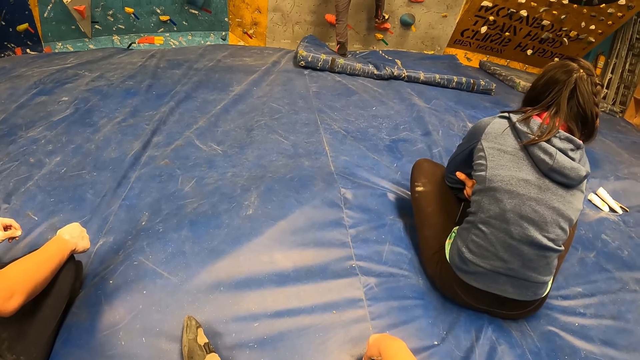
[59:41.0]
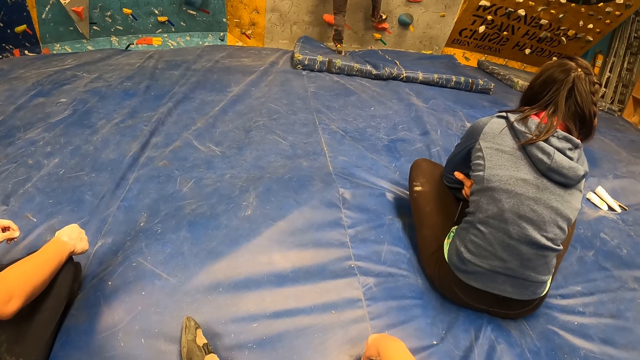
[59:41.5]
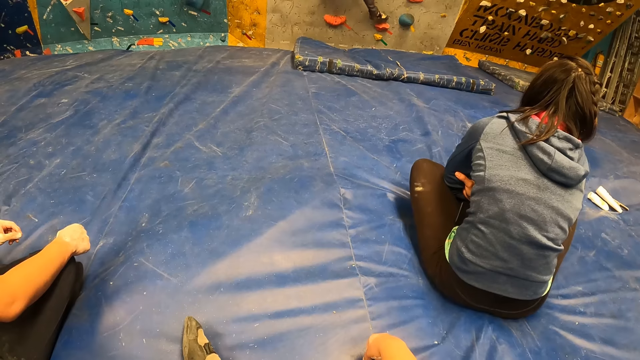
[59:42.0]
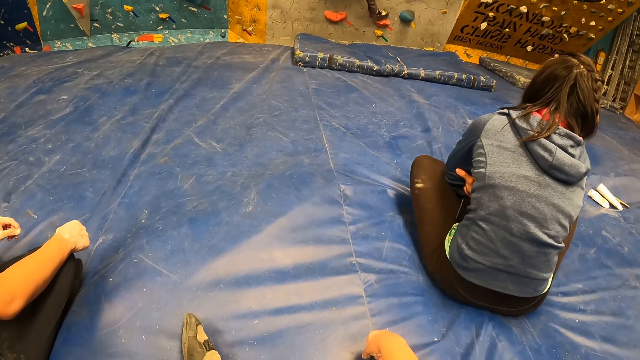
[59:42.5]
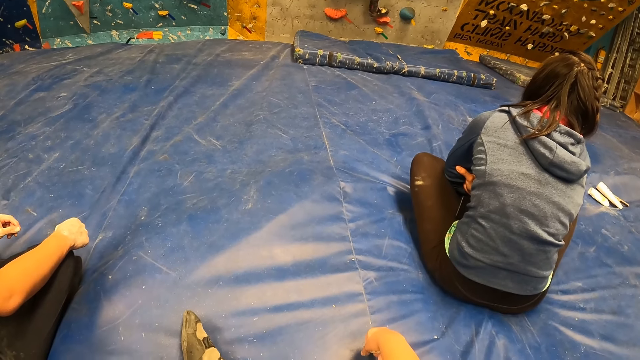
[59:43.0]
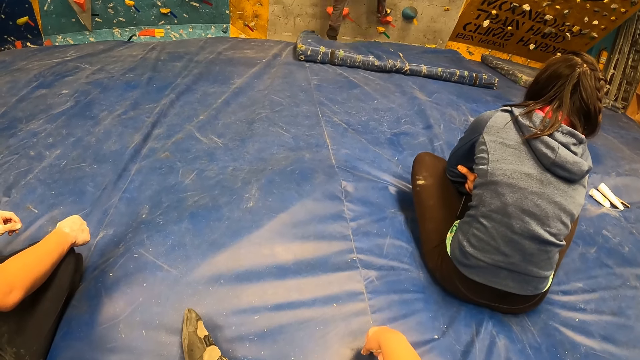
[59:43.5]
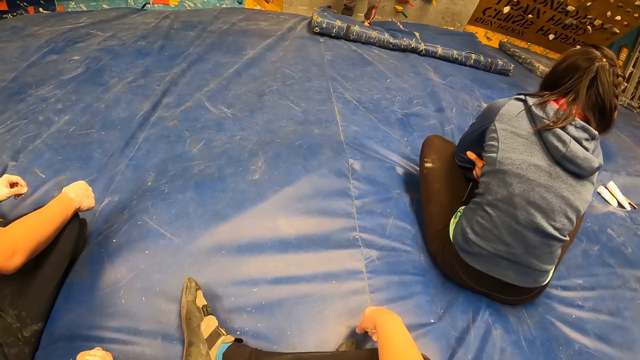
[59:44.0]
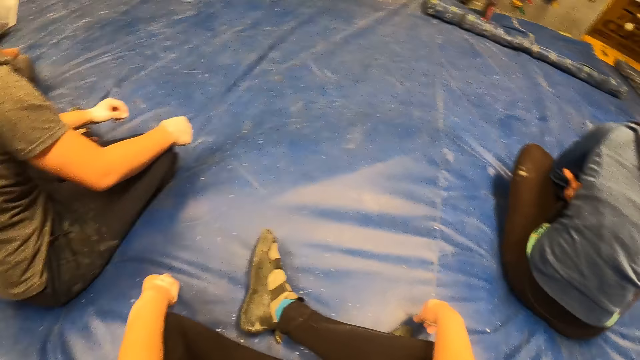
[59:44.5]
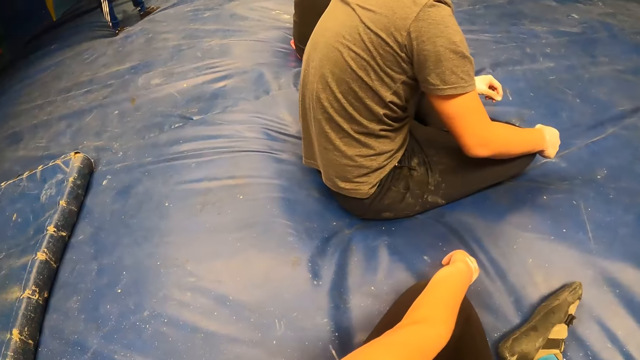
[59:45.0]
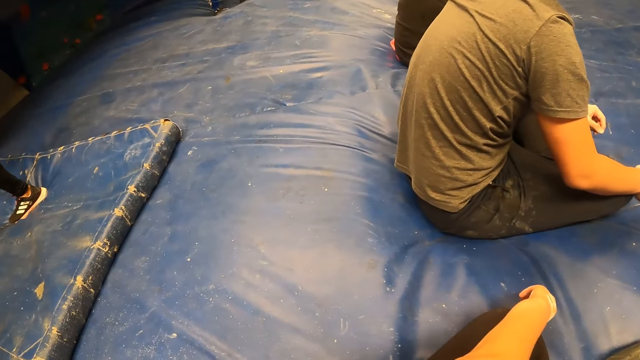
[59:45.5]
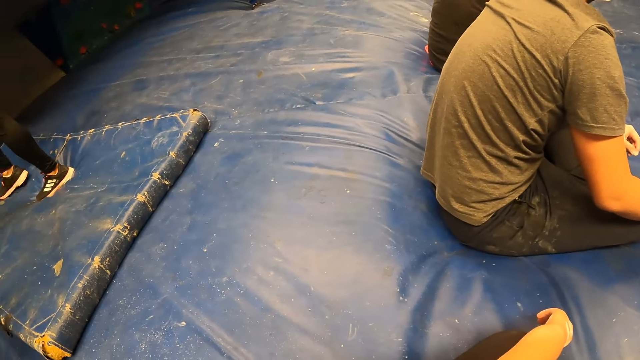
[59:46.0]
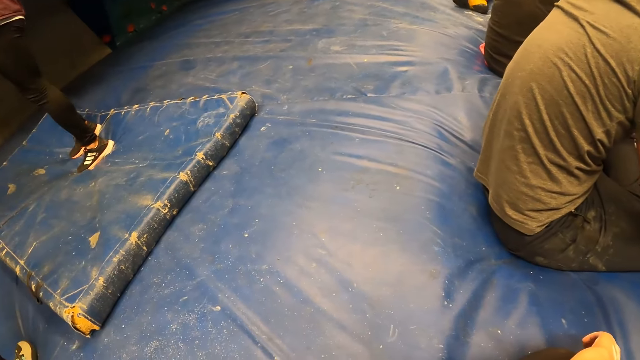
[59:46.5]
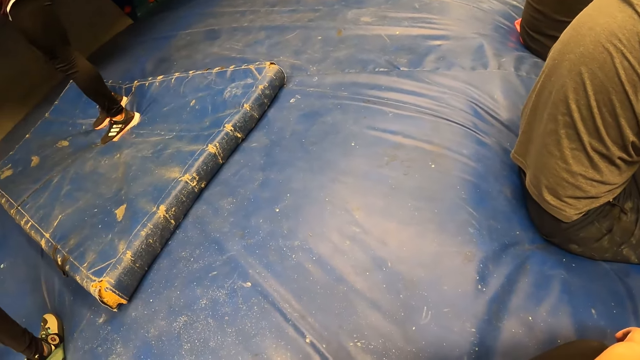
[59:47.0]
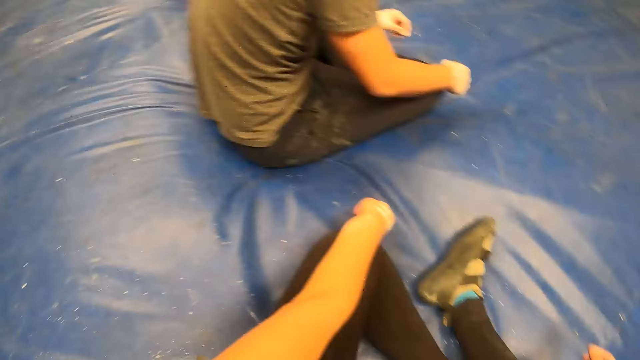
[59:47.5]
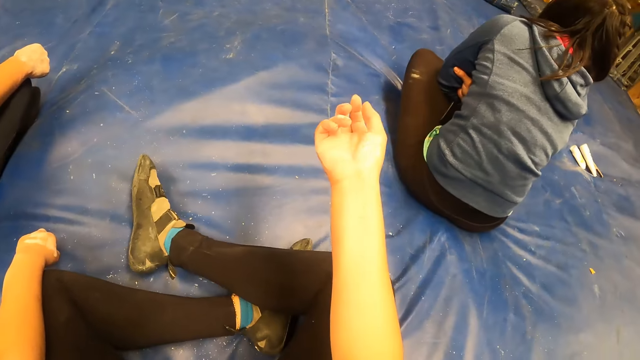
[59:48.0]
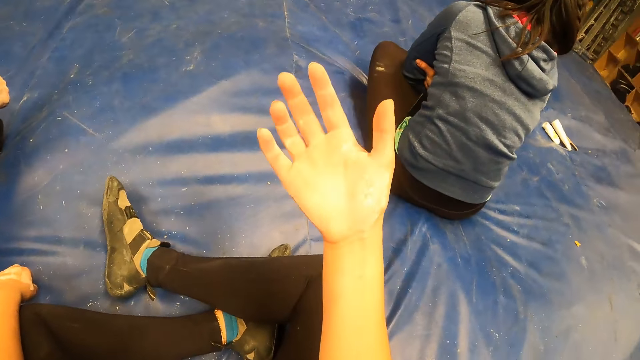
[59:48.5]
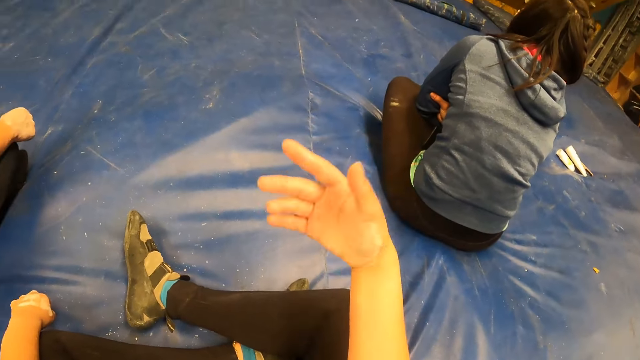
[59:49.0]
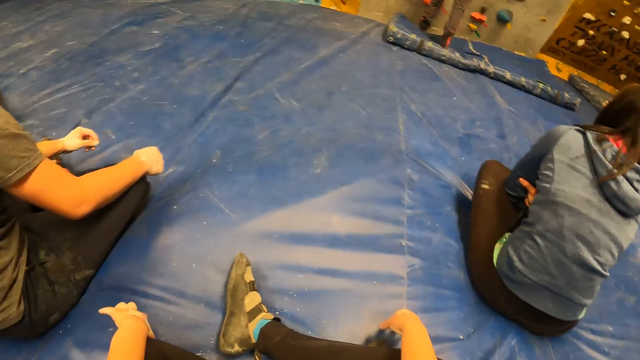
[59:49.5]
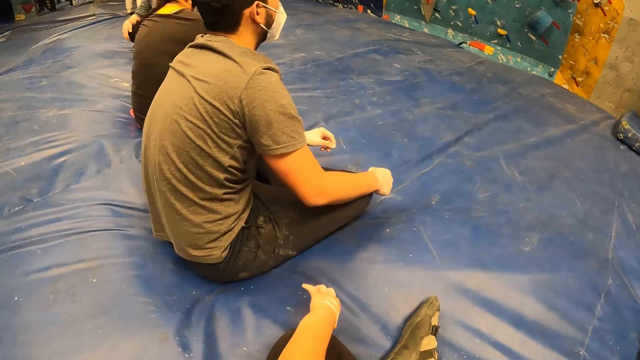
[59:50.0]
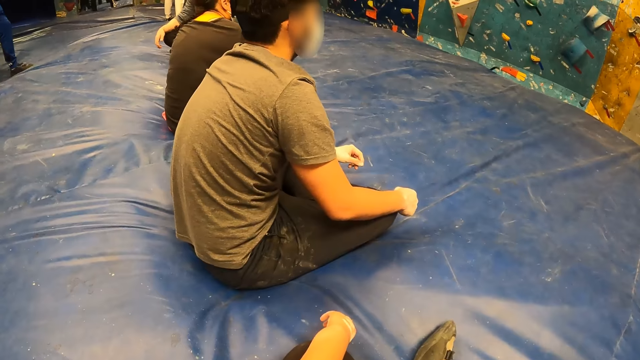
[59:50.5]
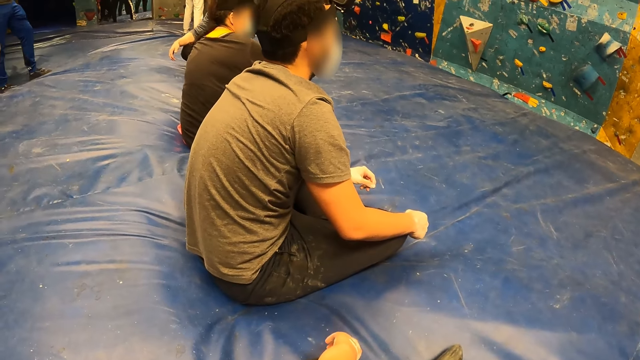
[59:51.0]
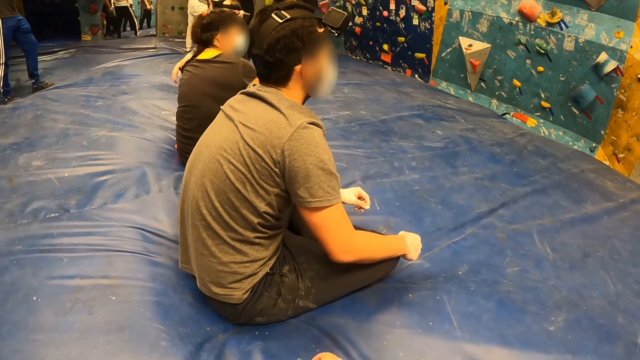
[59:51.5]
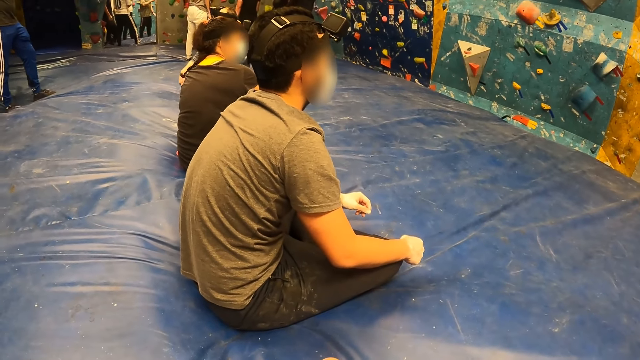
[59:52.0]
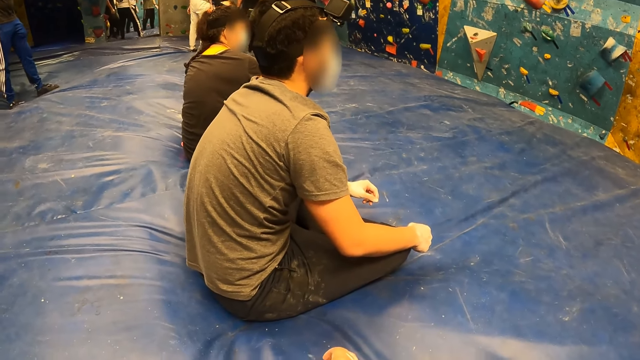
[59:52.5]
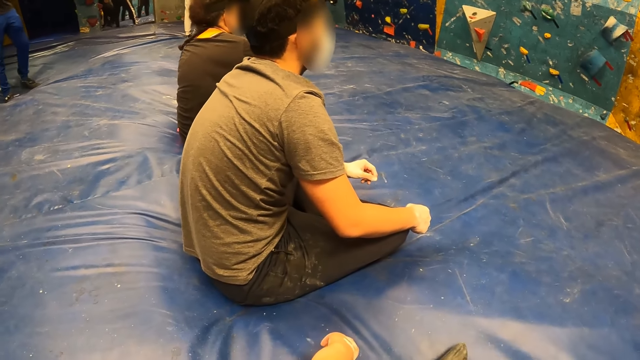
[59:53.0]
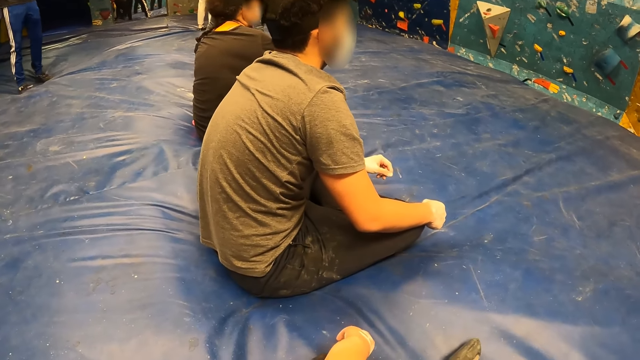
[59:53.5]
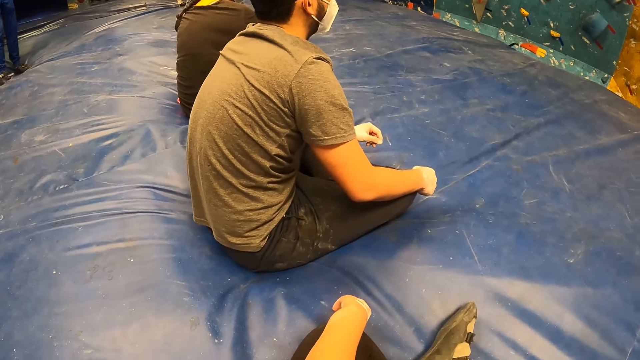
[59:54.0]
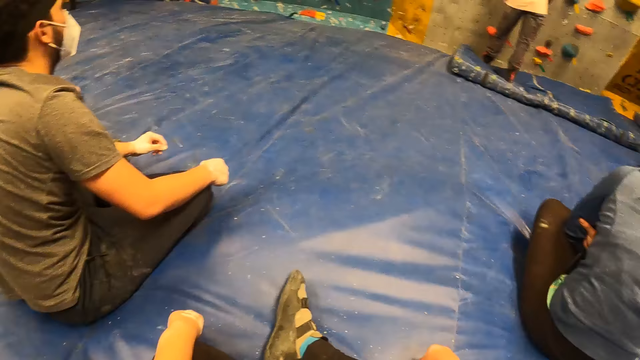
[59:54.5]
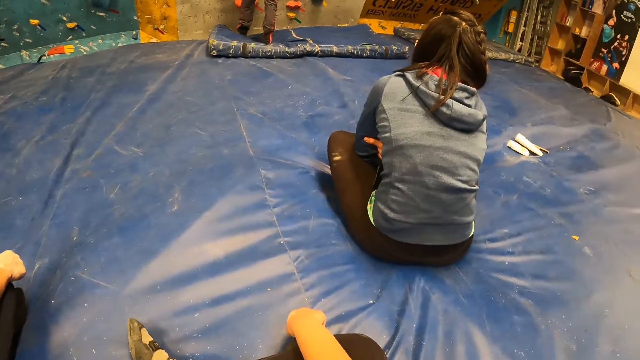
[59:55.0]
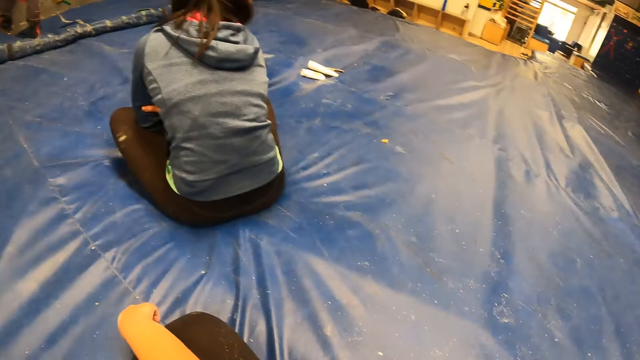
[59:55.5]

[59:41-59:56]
The man lands on his feet. The camera wearer looks around. She raises her right hand towards her face. She looks at her hand, drops her hand and looks around.

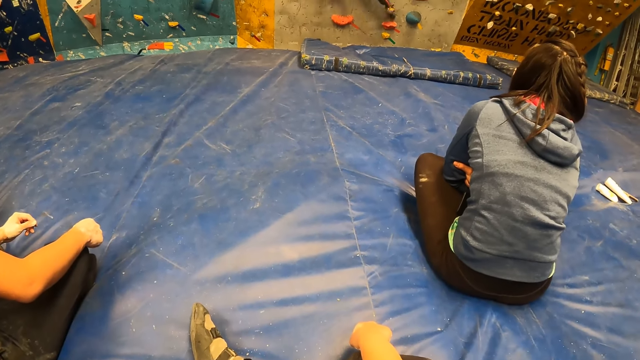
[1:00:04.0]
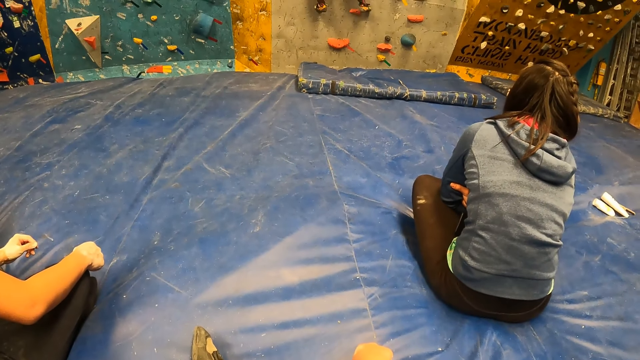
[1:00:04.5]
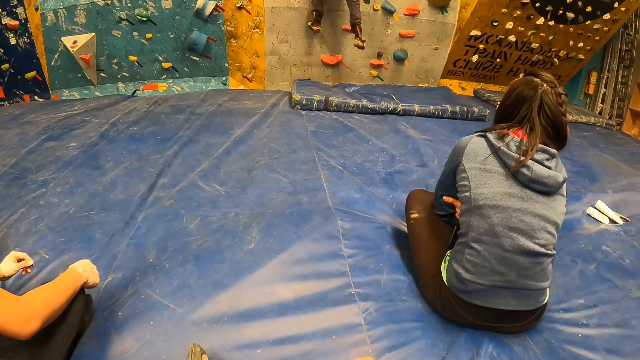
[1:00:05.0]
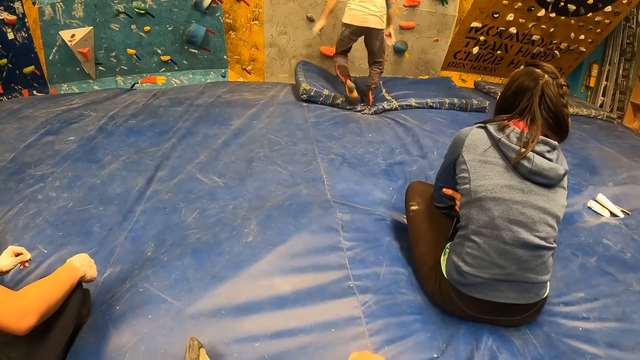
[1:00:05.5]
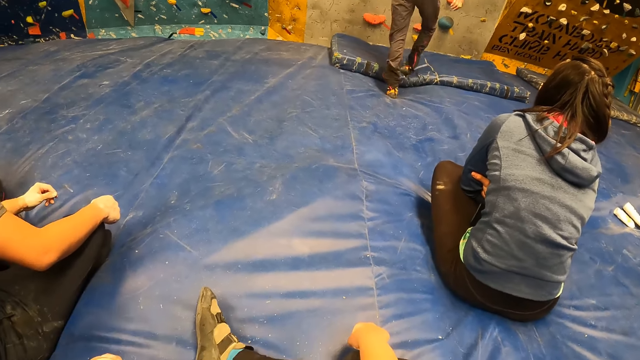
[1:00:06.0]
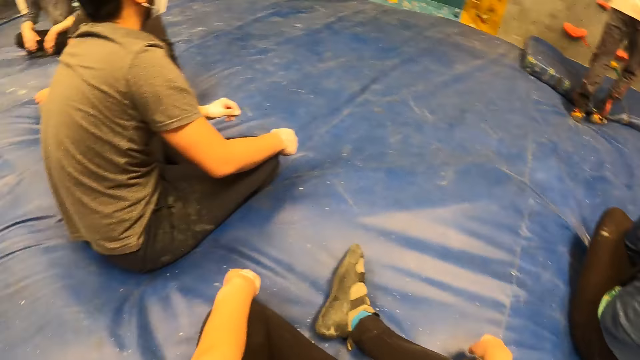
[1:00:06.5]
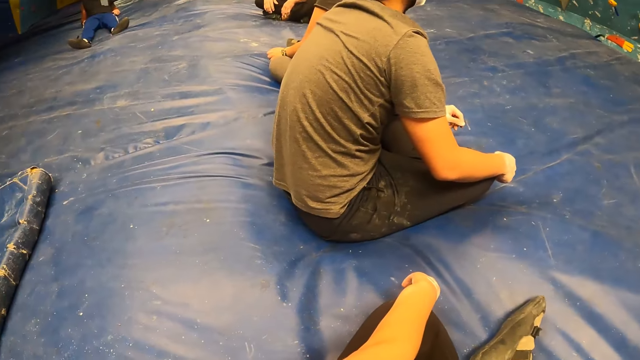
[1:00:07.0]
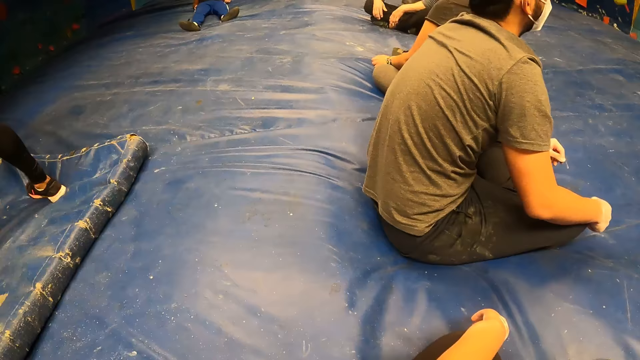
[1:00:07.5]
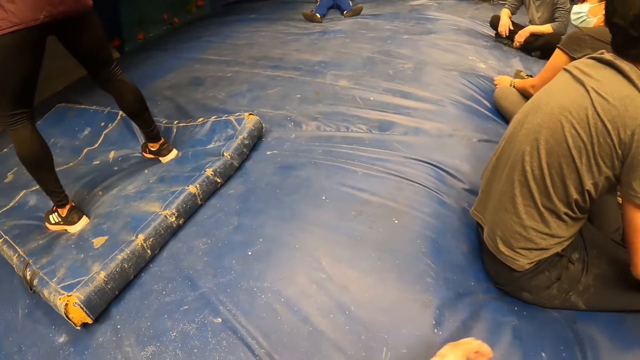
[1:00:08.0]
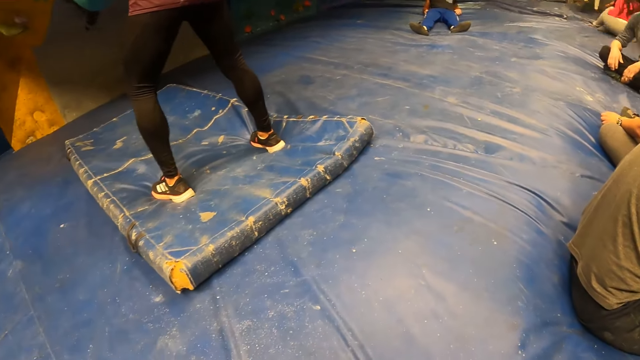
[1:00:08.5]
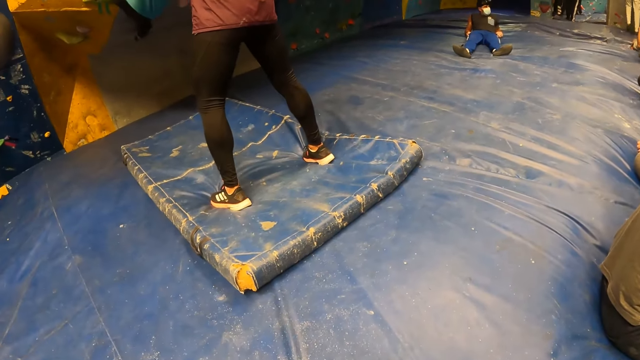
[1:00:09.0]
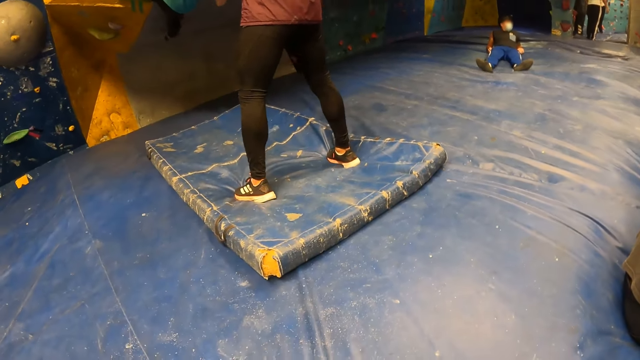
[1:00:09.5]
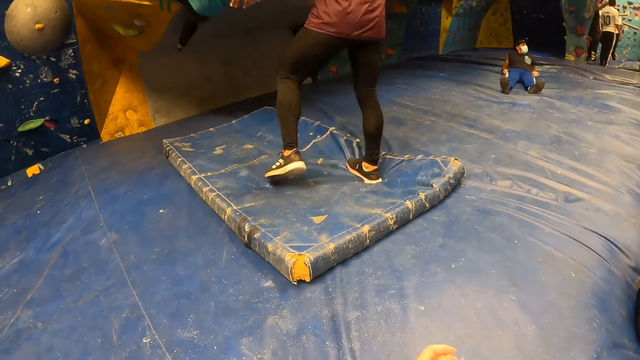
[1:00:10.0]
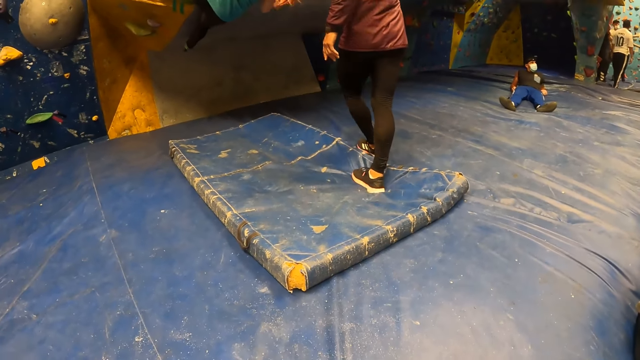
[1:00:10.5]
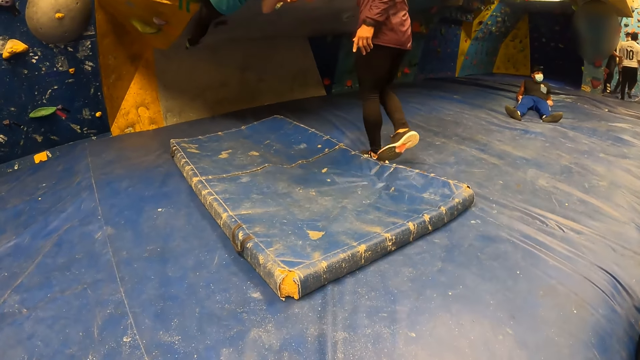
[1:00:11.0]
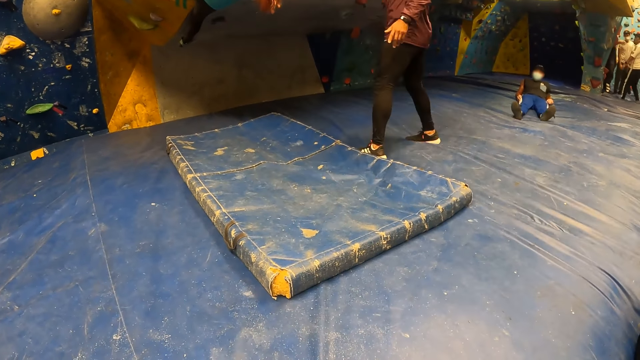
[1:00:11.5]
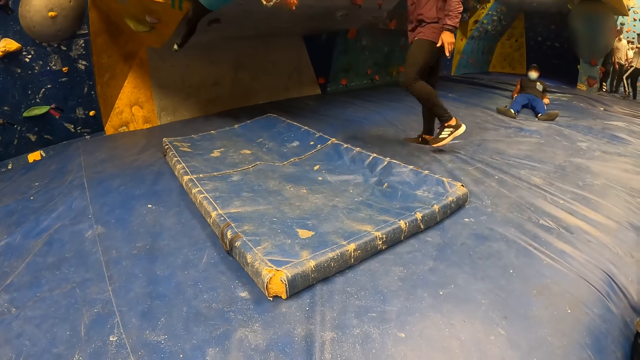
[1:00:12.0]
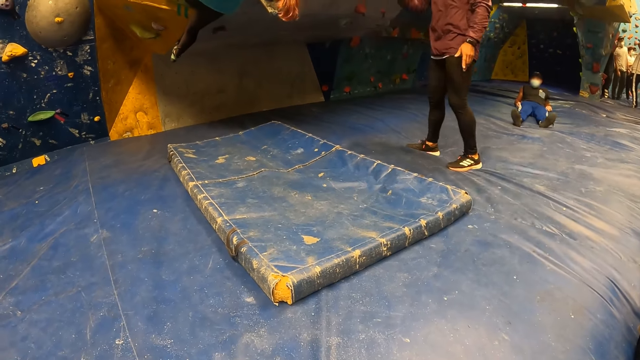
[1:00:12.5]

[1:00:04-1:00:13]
The man climbs the bouldering wall with both hands and lands on his feet. The camera wearer looks at a lady climbing the wall.
